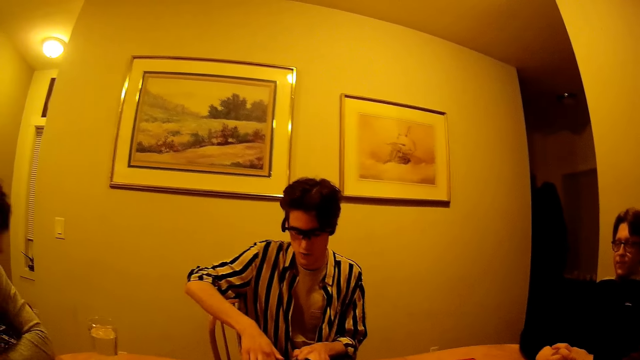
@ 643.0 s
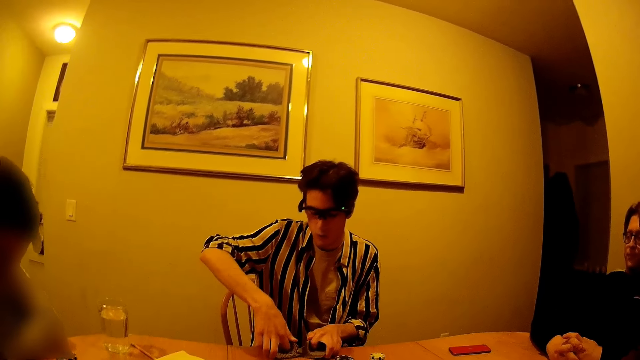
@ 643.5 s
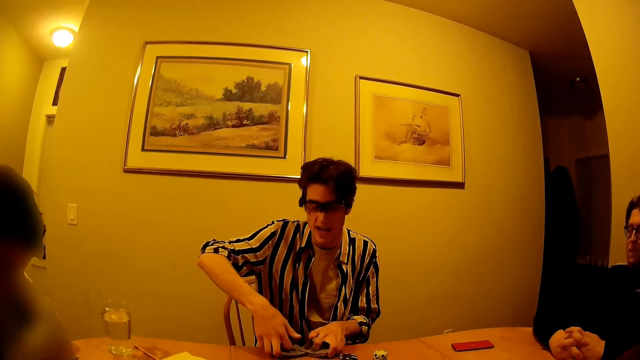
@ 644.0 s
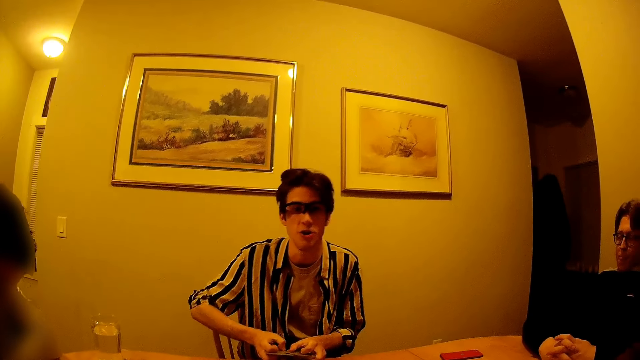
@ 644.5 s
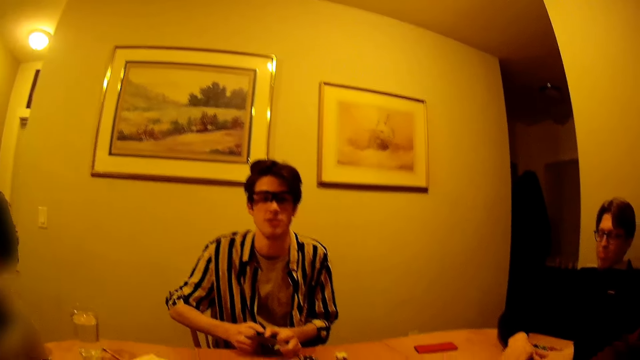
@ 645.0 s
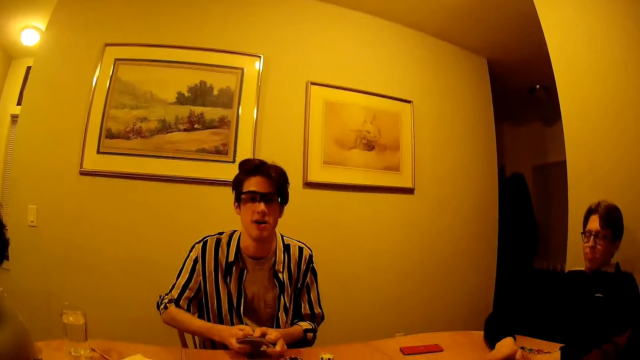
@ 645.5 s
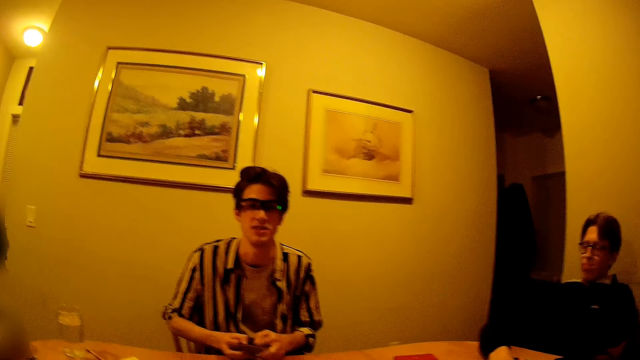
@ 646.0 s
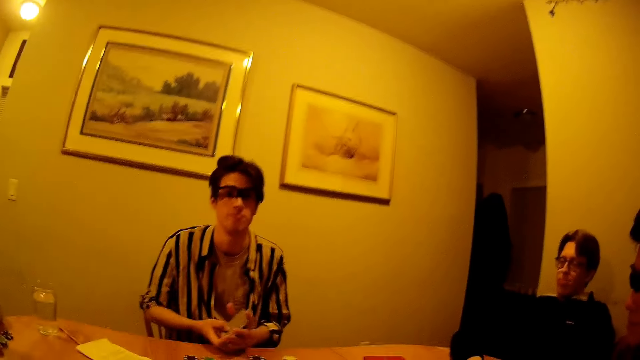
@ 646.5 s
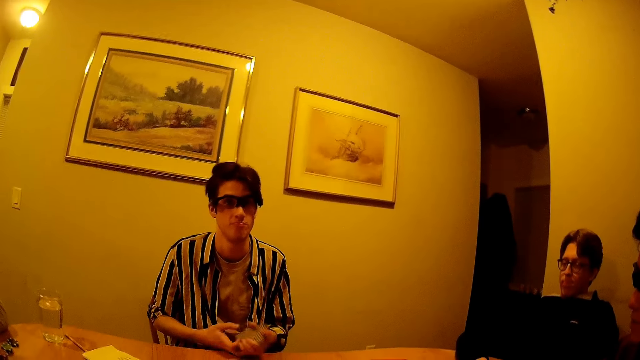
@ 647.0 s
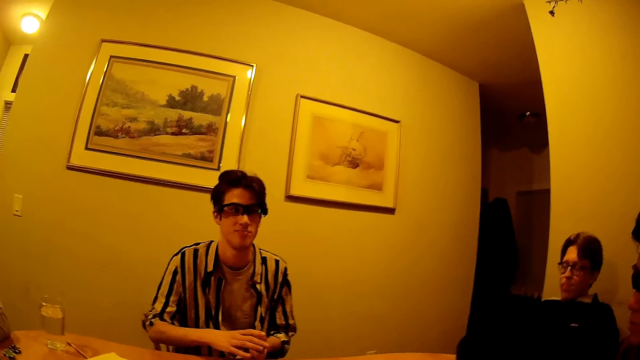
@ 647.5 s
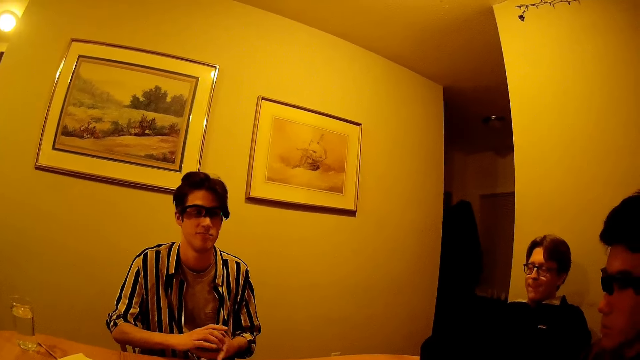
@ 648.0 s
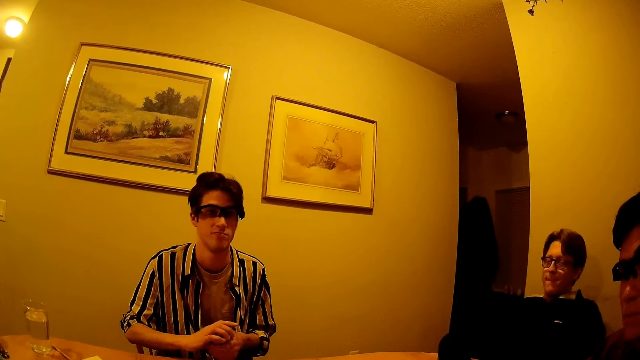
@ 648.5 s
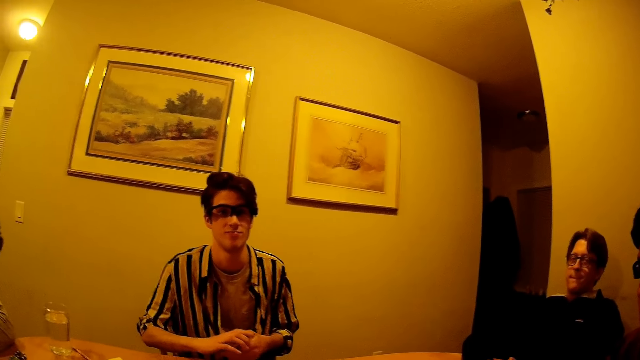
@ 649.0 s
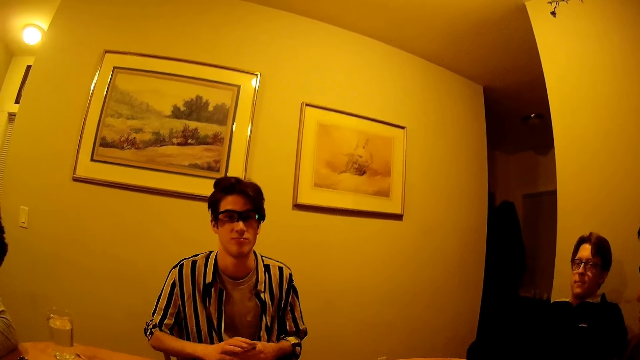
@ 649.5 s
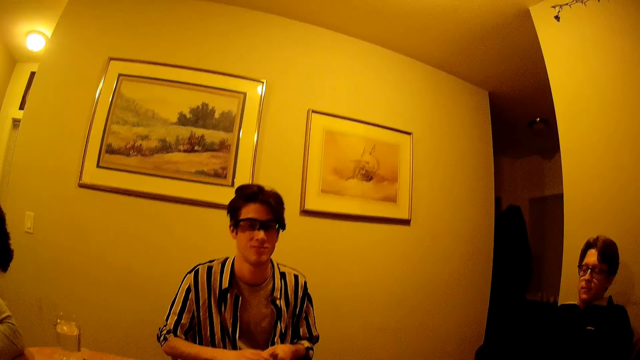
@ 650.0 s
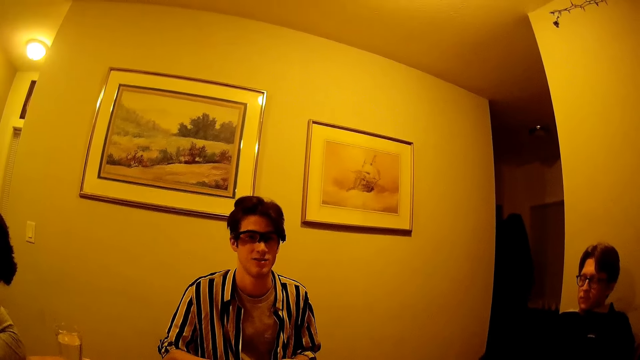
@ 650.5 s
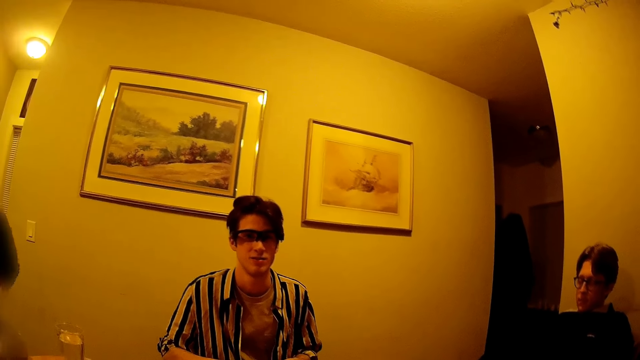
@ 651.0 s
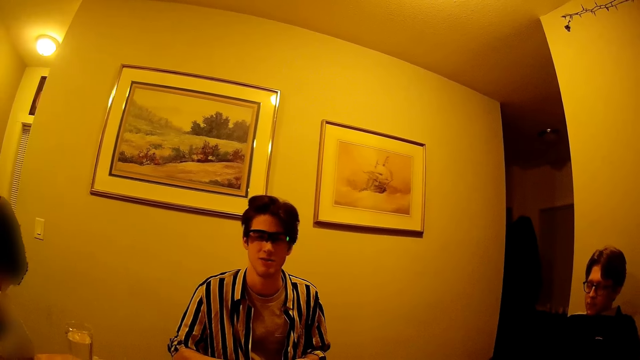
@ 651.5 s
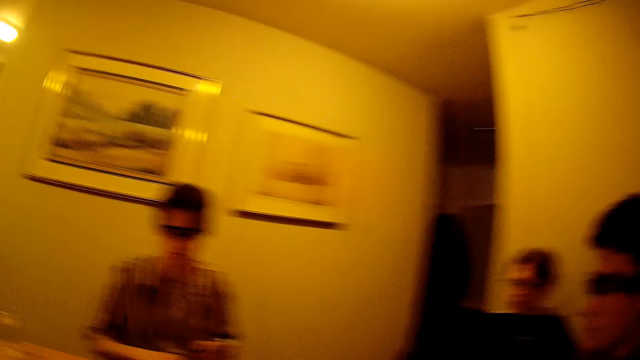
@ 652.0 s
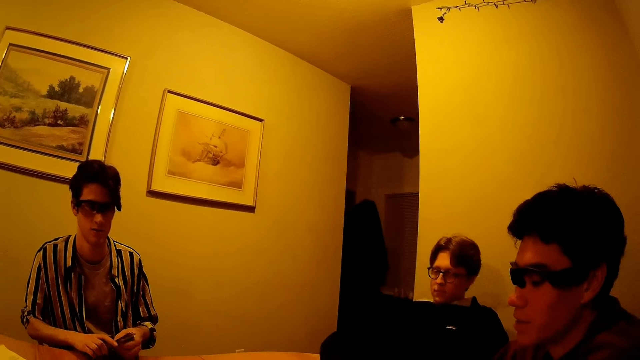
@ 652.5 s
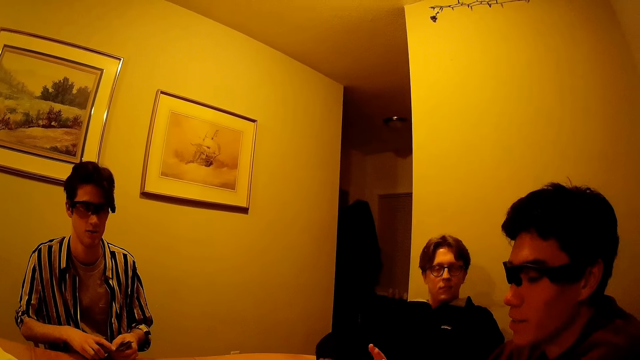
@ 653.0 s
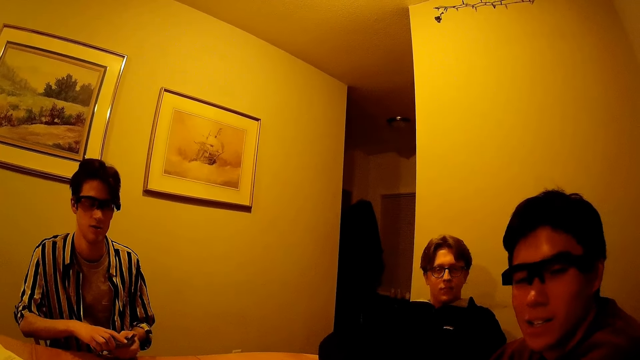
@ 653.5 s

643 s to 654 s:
The man hits the table, places the cards in his left hand with his right hand and arranges the cards with both hands.

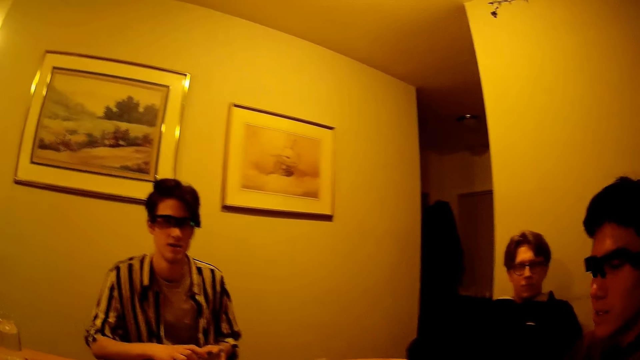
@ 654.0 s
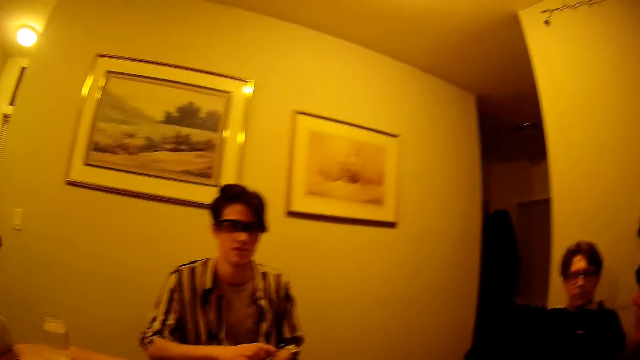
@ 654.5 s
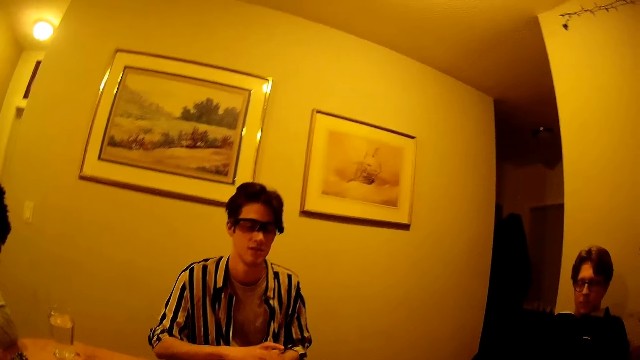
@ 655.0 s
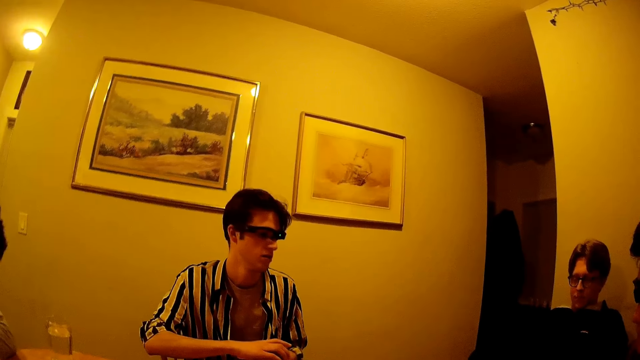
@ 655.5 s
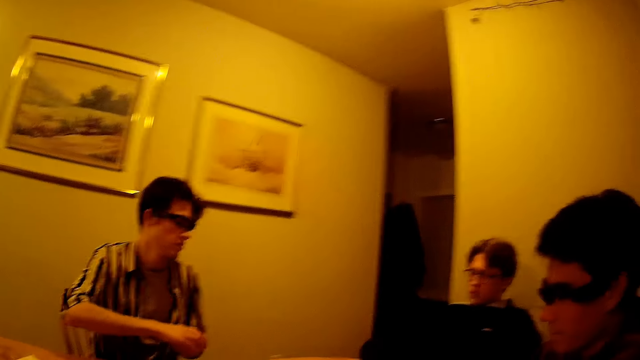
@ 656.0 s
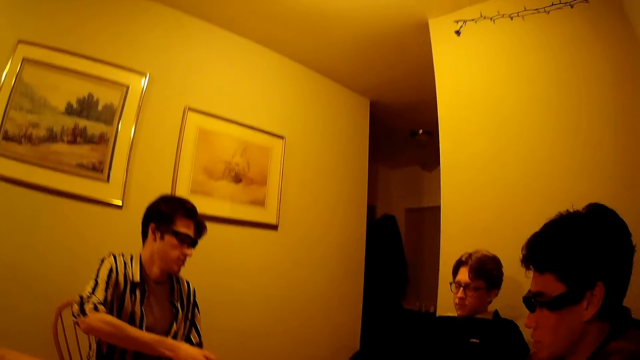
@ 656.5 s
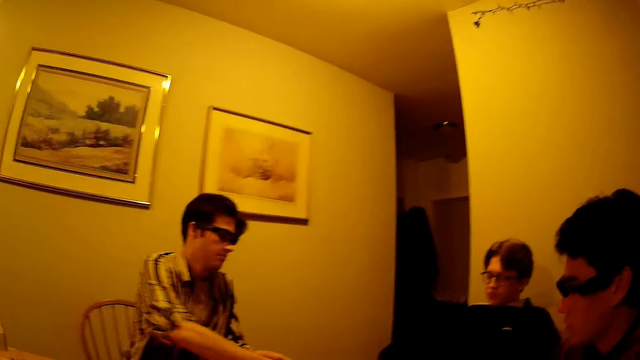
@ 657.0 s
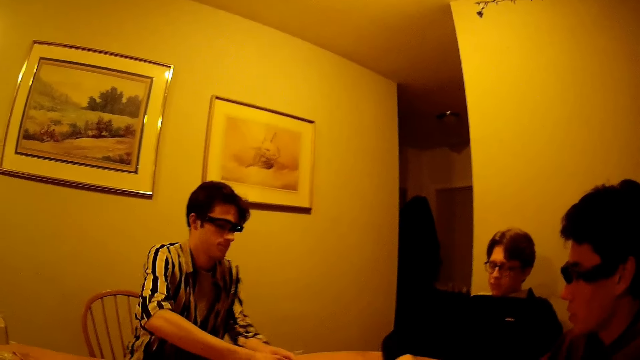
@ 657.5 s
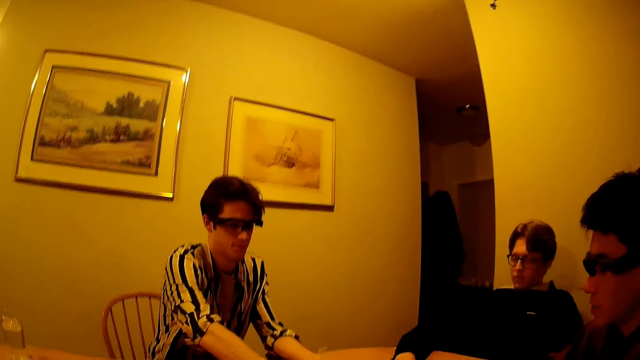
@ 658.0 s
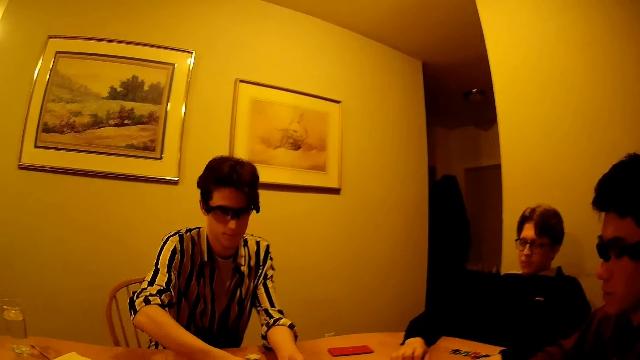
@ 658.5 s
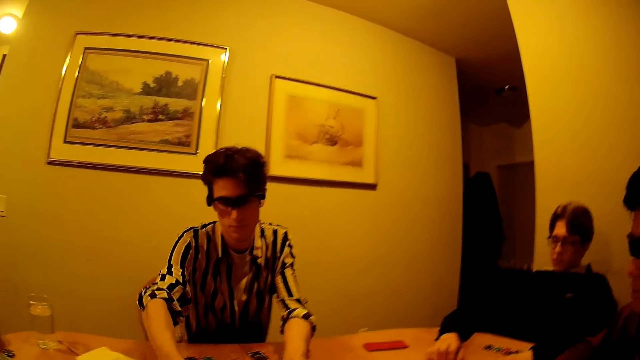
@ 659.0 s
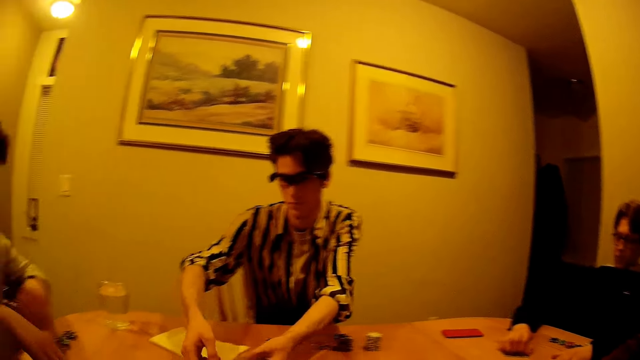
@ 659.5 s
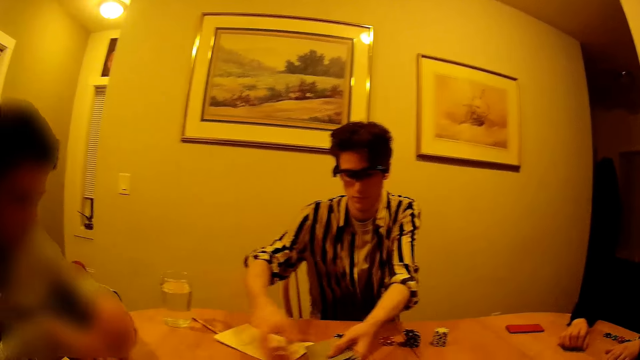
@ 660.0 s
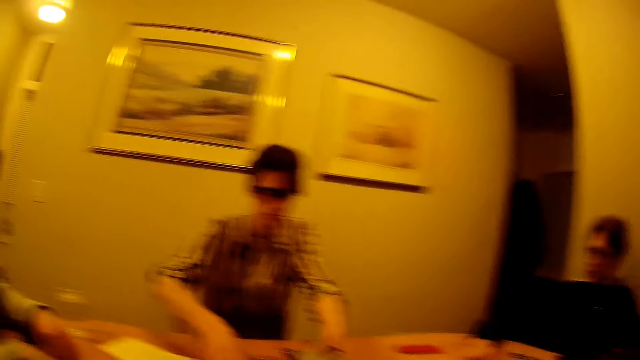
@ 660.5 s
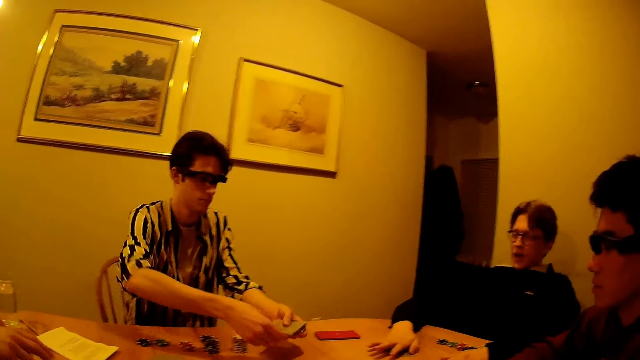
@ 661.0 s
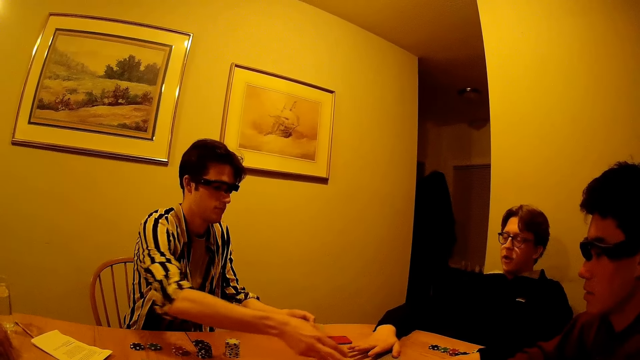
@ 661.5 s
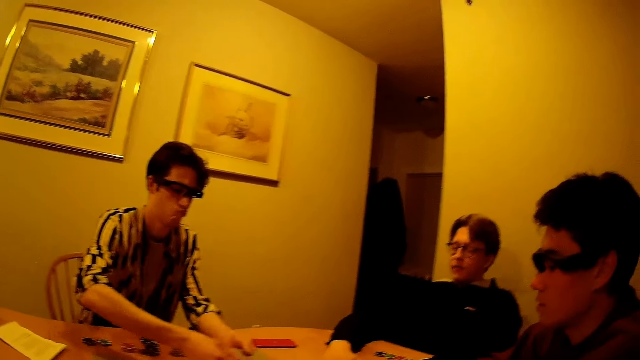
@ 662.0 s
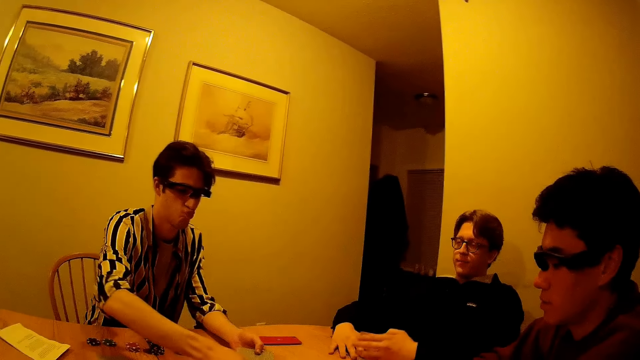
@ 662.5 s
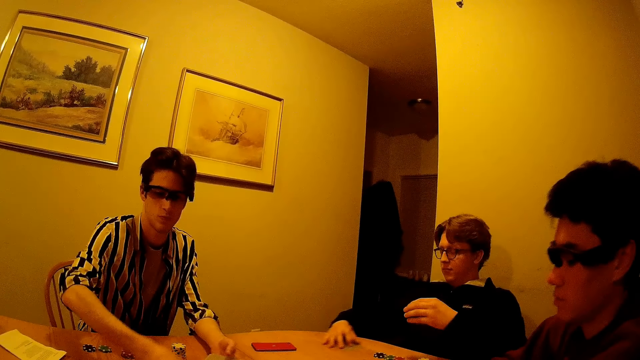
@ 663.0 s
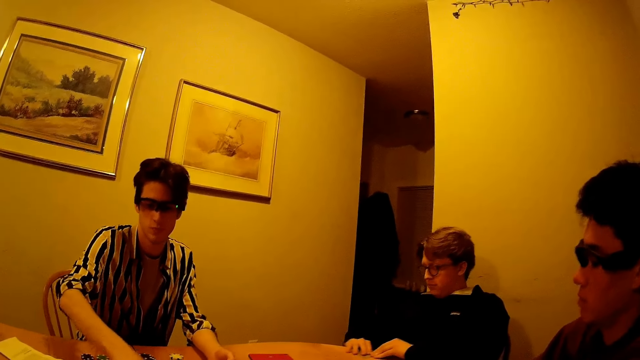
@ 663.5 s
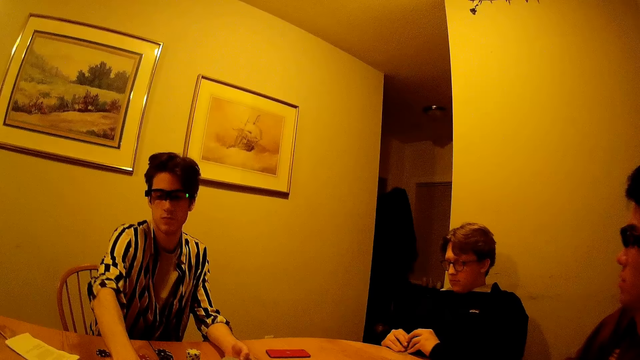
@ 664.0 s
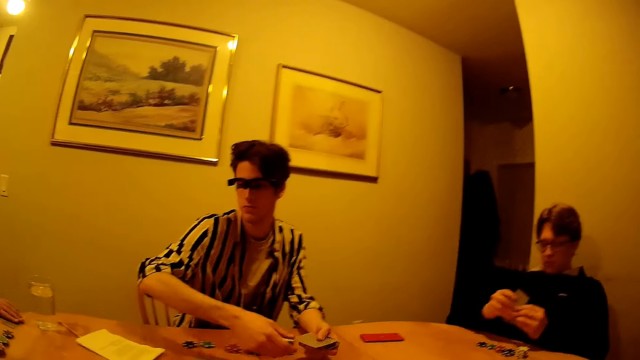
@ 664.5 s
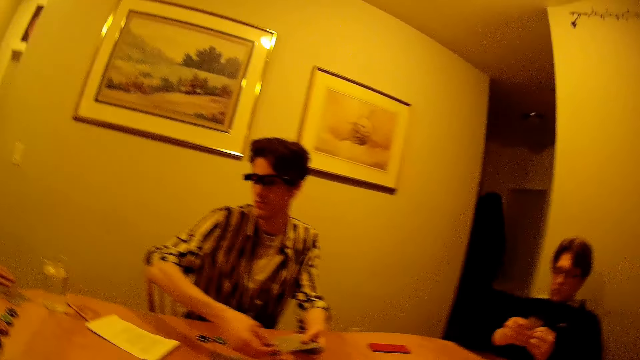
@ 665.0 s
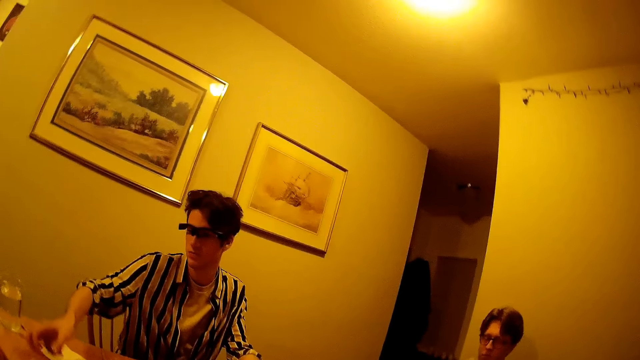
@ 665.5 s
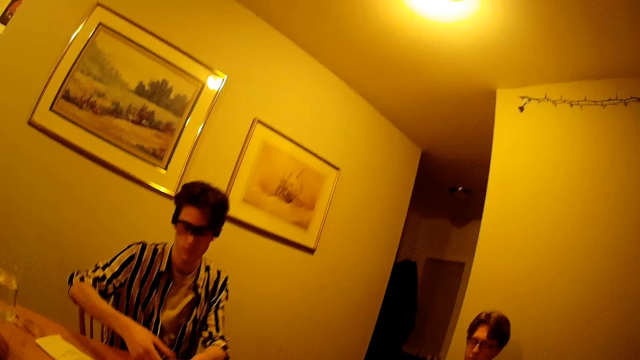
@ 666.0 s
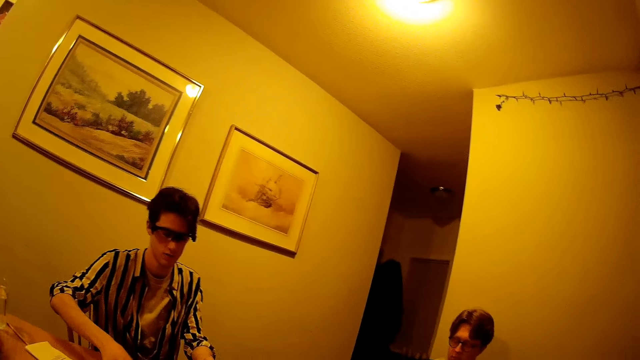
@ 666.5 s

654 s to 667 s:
The man deals cards with his right hand on the table. Another person collects cards.
